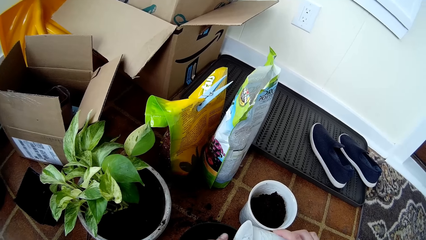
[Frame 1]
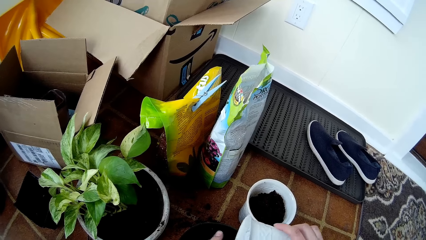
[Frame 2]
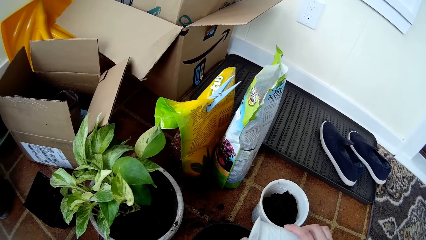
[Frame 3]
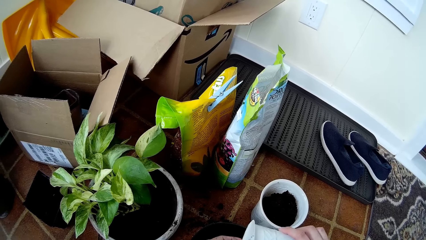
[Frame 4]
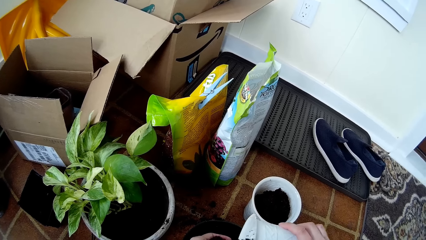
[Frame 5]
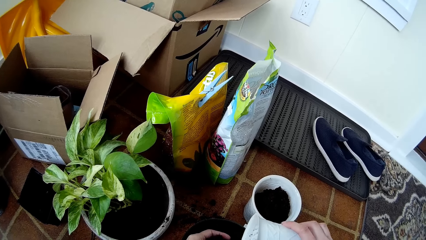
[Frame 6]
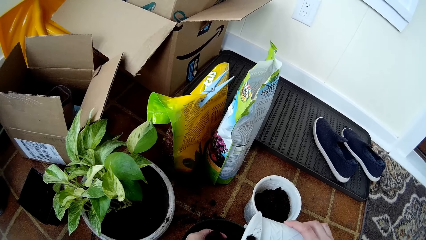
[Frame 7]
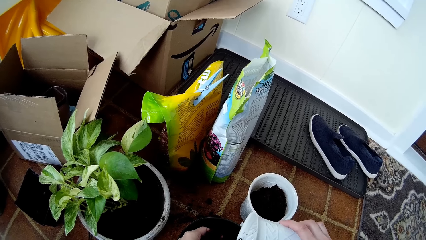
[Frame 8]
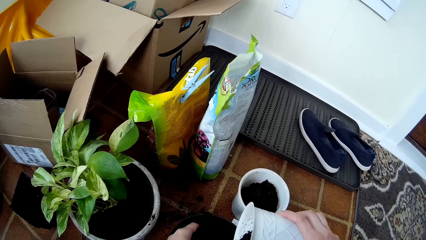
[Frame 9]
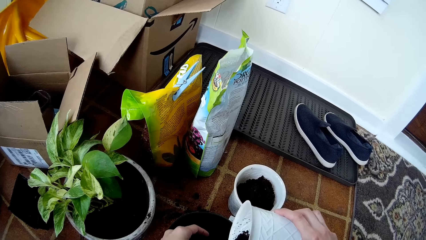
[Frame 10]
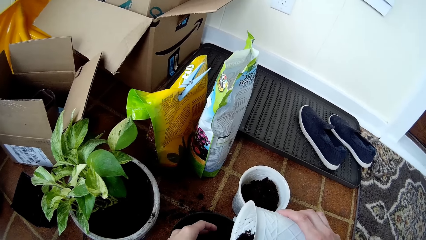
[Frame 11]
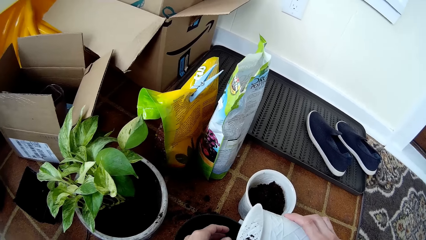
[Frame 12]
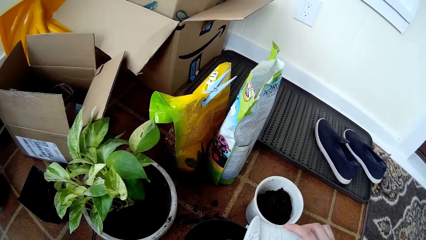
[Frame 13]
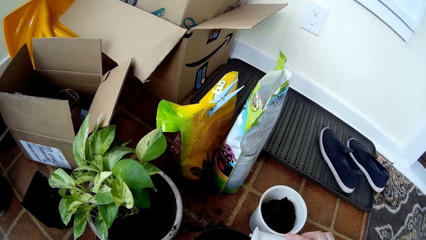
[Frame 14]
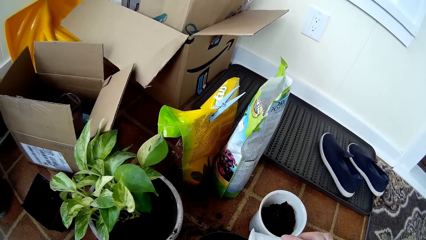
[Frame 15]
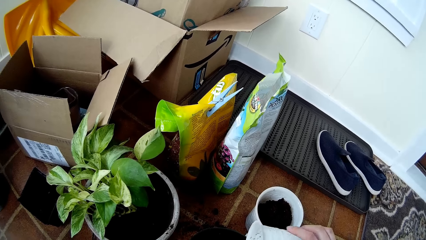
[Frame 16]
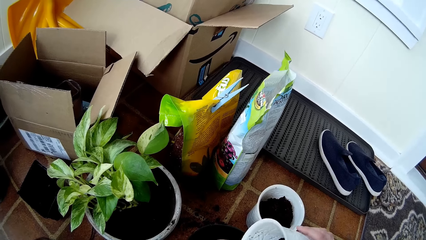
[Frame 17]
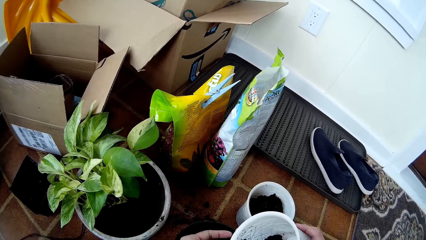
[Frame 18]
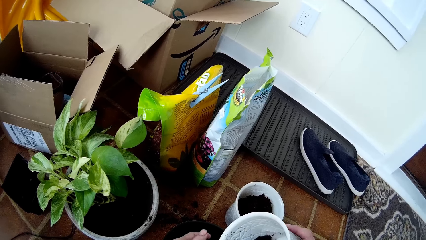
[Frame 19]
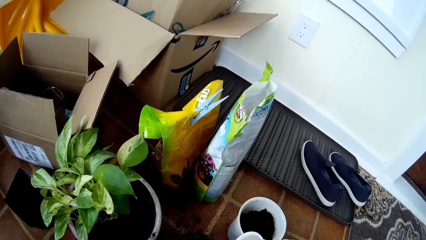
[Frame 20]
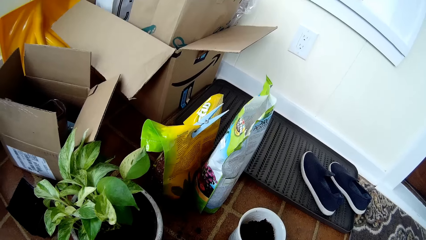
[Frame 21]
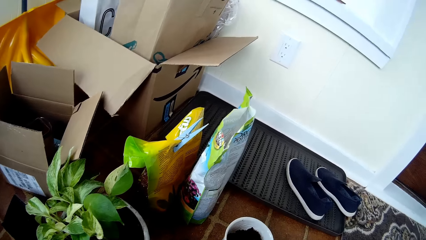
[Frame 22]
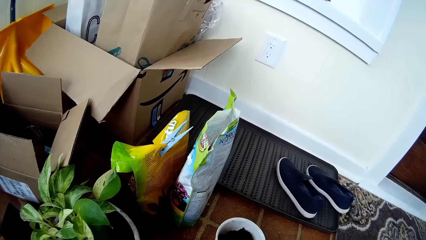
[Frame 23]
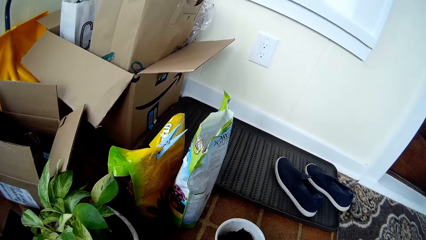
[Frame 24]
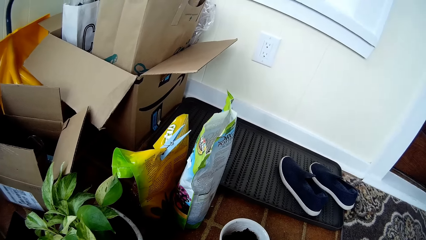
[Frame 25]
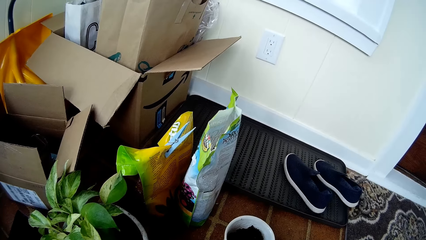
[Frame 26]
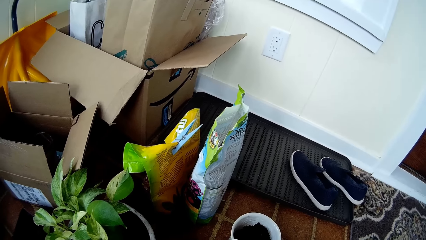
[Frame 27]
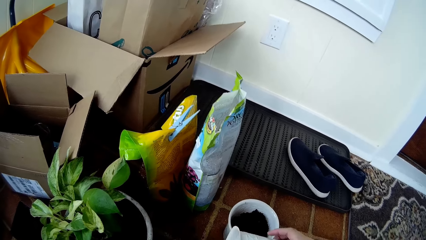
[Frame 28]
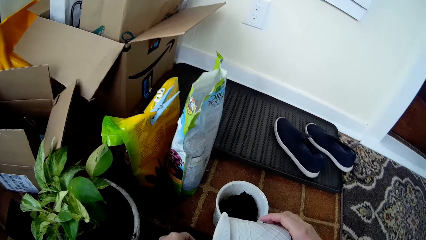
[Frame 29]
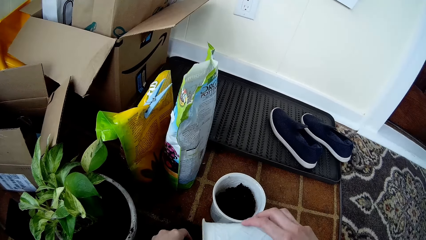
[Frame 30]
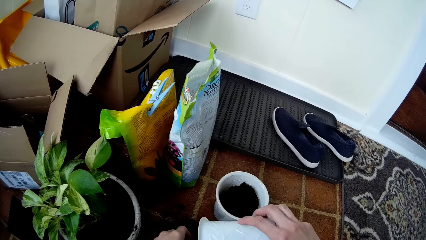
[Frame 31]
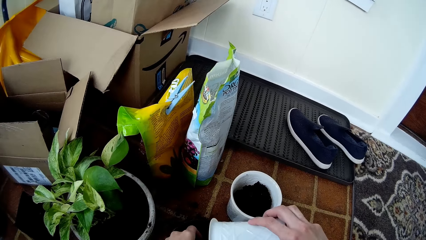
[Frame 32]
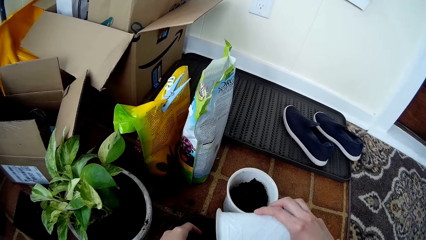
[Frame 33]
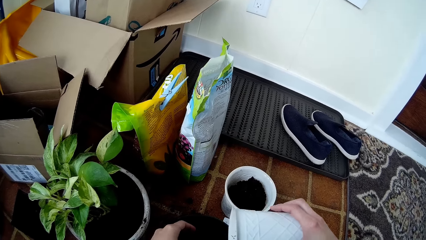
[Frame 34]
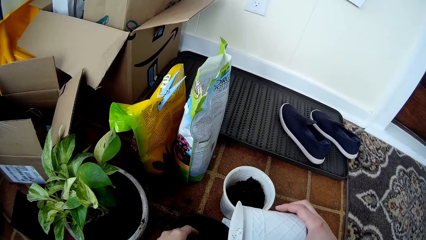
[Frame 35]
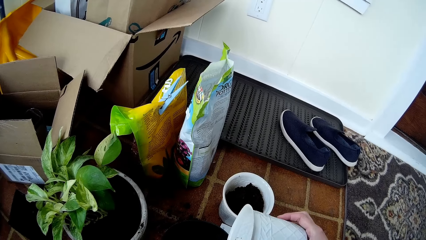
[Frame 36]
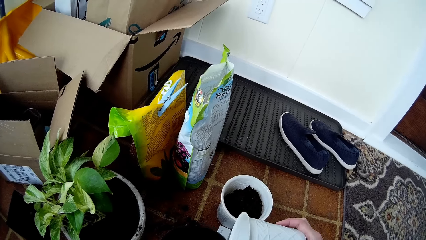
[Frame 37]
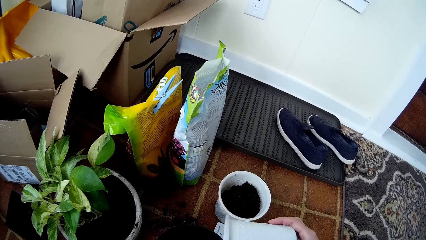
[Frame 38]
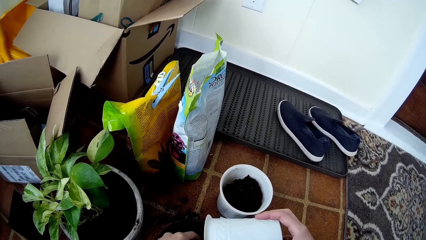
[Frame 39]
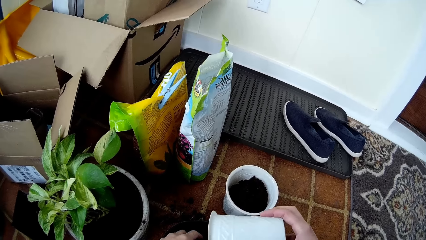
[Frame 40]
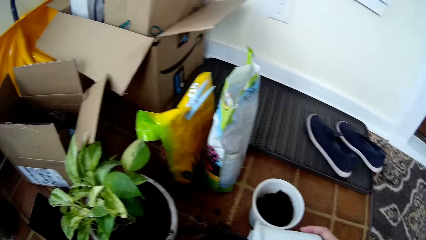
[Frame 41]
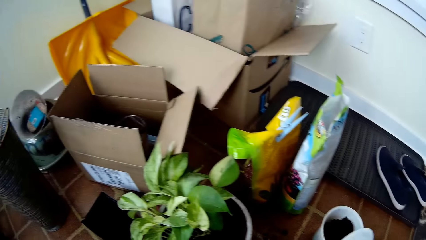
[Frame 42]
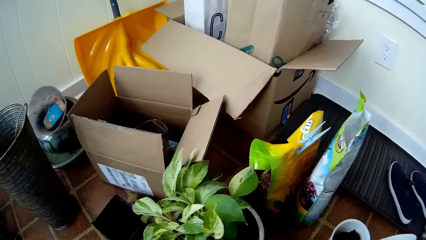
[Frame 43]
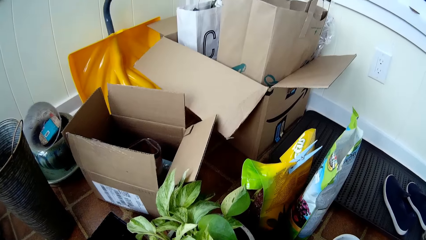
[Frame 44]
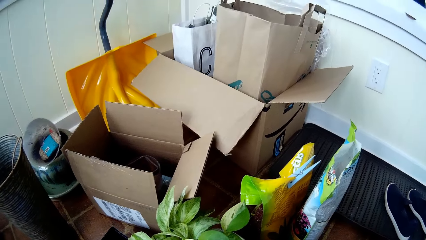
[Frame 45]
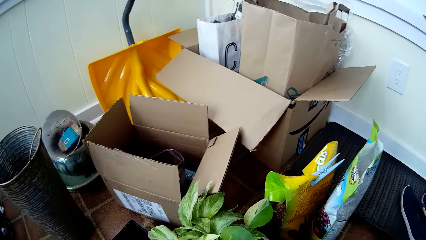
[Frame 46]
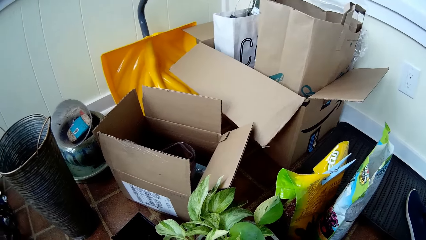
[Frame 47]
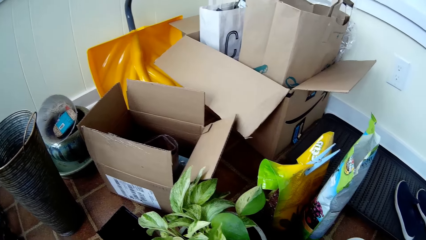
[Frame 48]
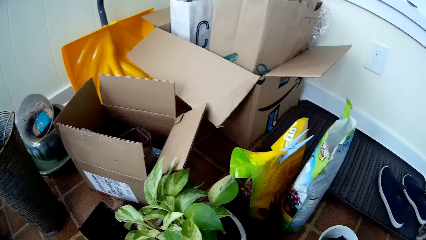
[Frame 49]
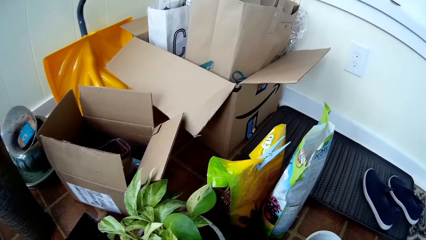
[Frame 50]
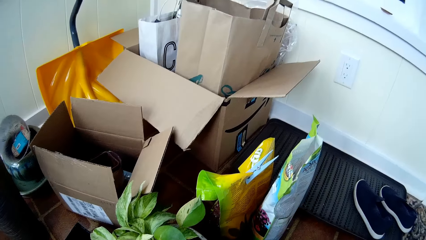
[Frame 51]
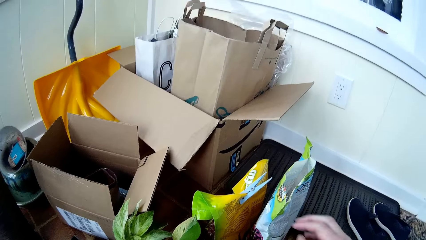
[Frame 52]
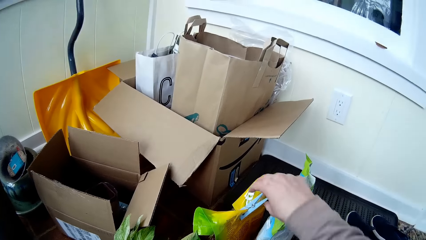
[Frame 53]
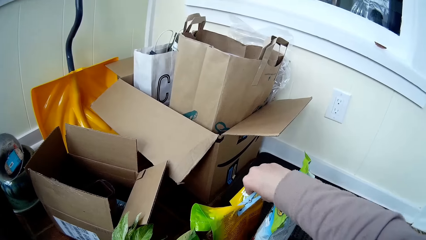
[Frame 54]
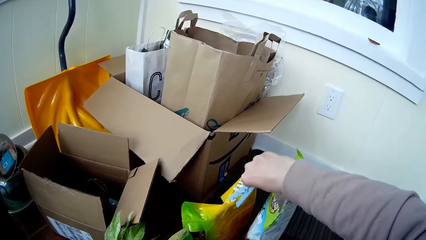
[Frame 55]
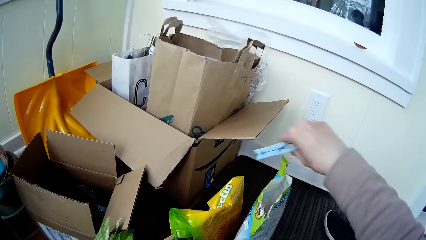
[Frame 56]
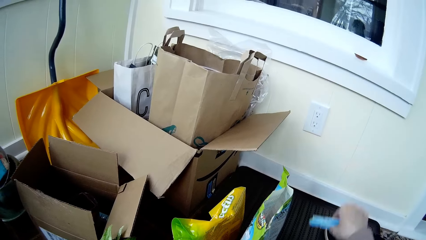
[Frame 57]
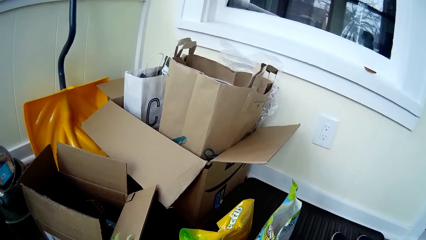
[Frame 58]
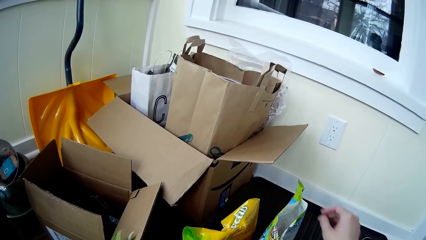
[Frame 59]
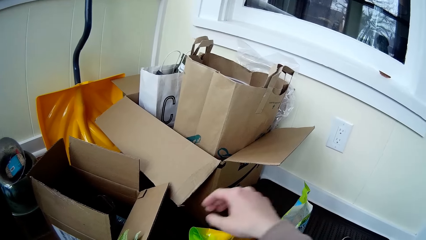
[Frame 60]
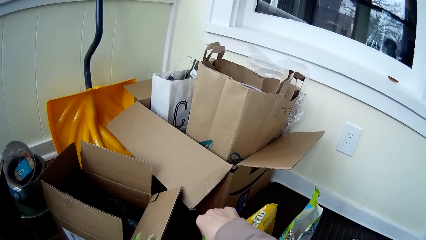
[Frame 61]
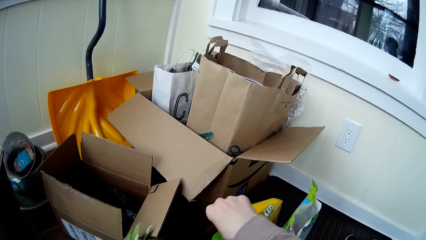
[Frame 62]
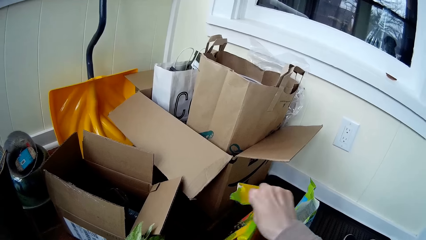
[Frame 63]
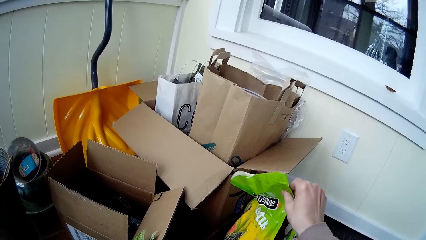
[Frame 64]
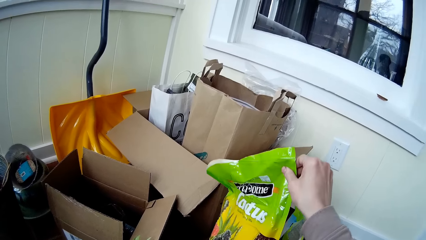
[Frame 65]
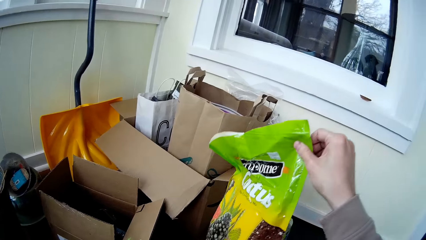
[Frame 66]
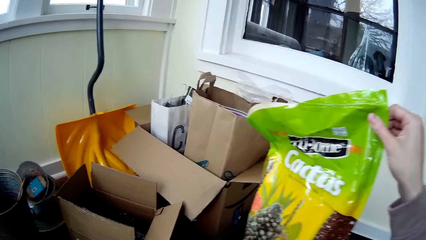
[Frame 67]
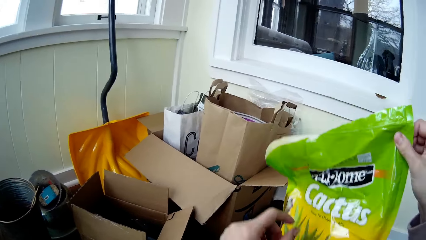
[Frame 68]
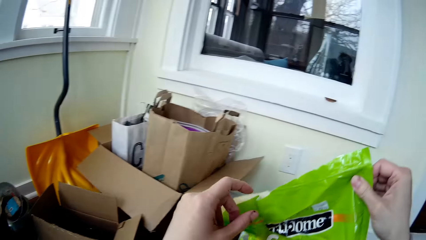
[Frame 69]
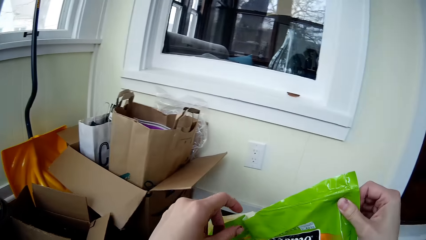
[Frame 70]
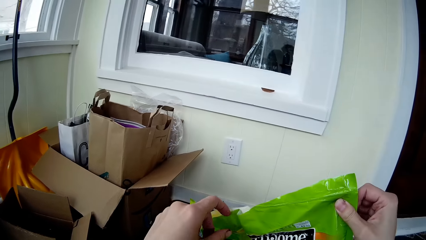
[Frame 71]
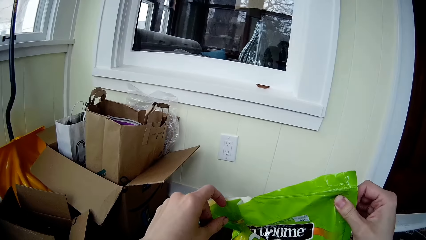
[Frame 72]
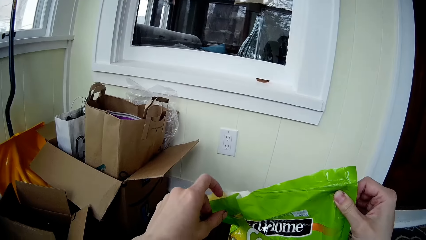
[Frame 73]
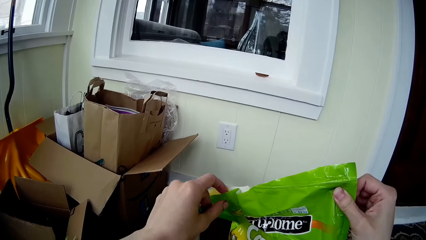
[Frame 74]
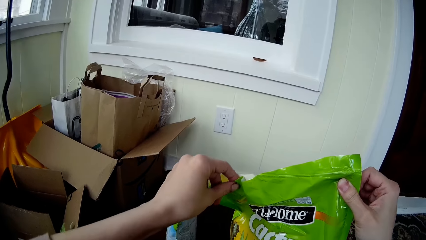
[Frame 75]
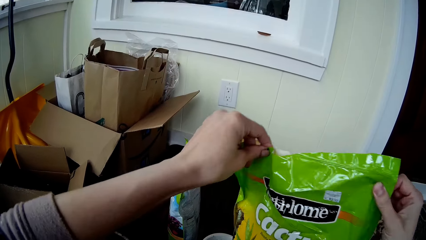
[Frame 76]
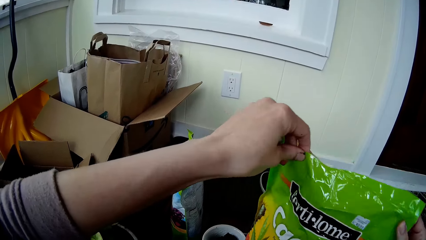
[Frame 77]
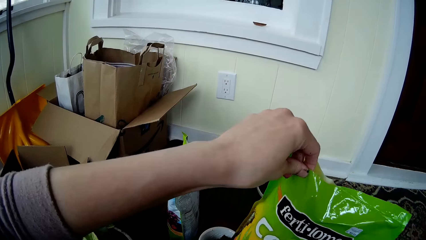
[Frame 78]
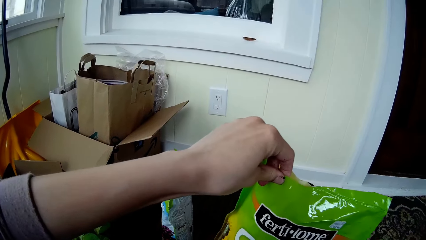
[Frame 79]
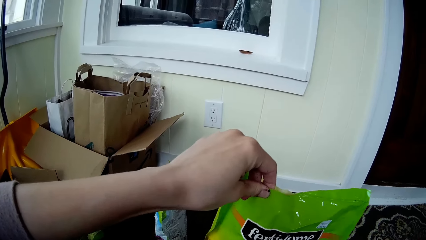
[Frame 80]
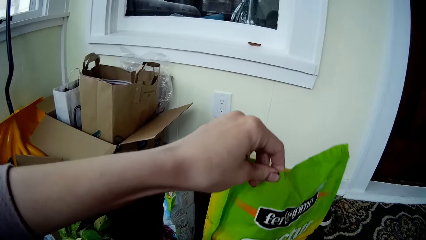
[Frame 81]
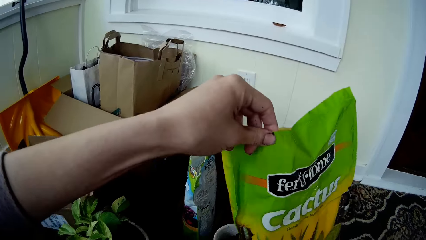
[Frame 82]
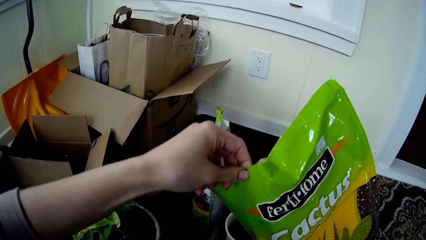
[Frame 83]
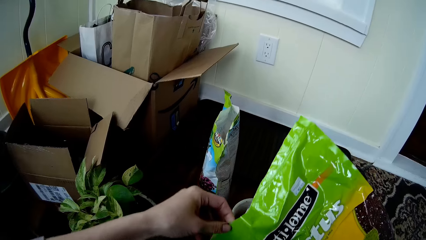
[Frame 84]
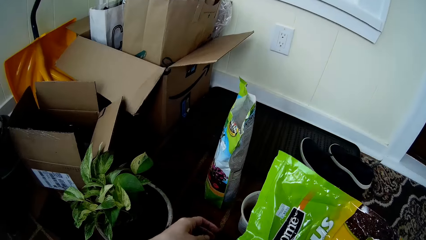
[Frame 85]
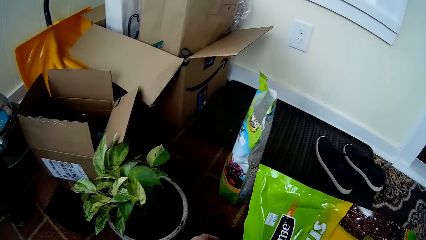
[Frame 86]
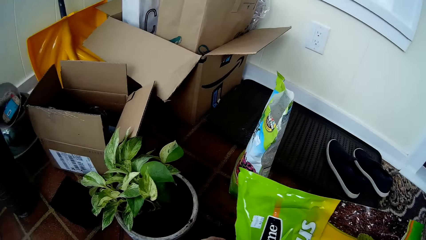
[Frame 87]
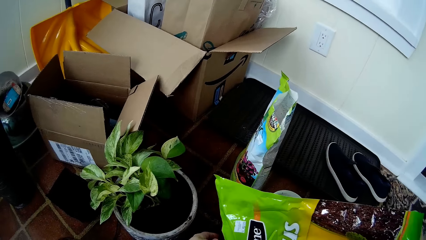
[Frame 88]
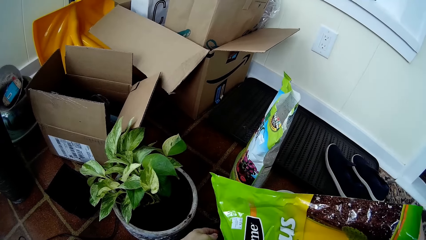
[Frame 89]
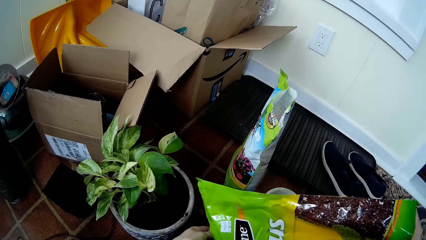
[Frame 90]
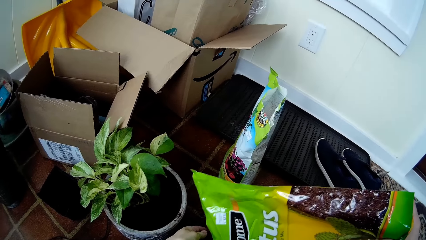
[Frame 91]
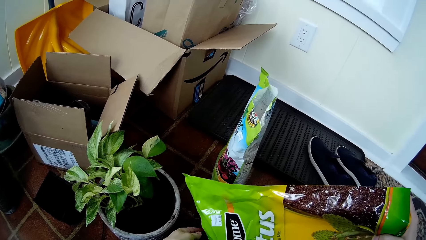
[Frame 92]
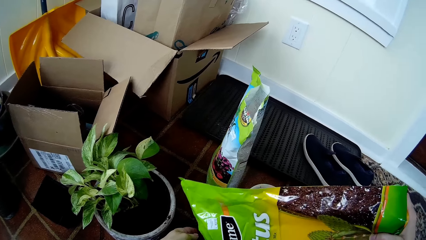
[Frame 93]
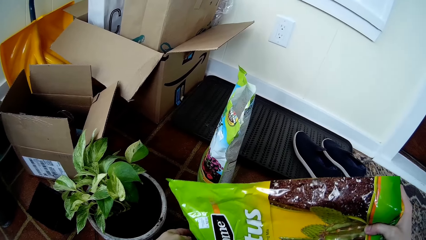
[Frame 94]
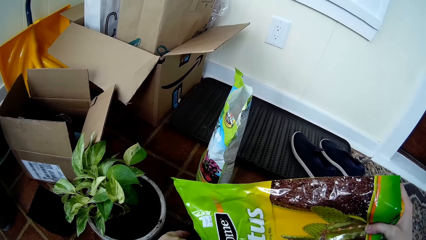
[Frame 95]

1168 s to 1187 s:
The camera wearer removes a peg from the potting mix bag or sachet with her right hand. She drops the peg on the floor with the right hand. She picks up the potting mix bag from the floor with her right hand. She holds the sachet with the right hand. She holds the potting mix bag with her hands. She removes her right hand from the potting mix bag. She holds the bottom of the potting mix bag with her right hand. She holds the plant pot on the floor with her left hand. She turns potting mix from the potting mix bag in her right hand into the plant pot.
